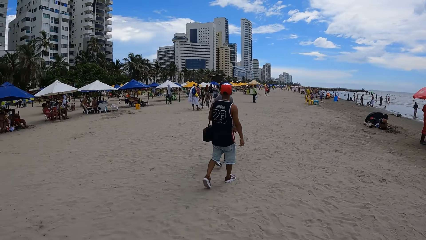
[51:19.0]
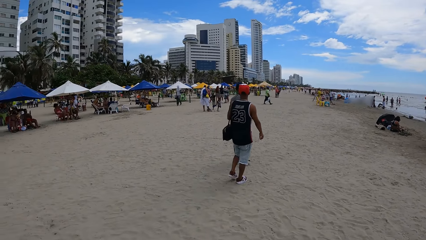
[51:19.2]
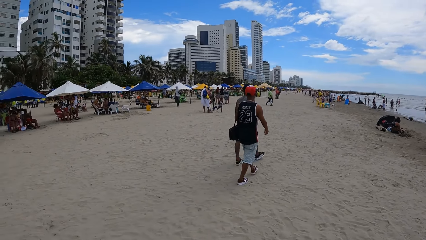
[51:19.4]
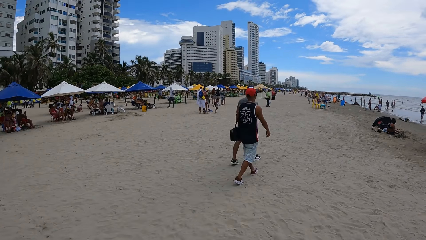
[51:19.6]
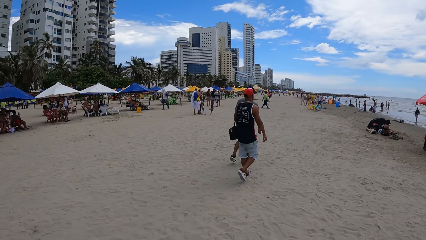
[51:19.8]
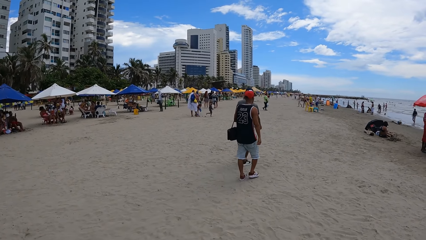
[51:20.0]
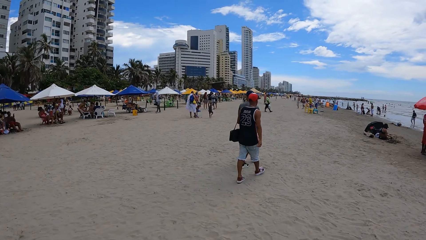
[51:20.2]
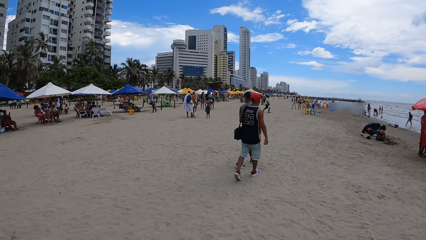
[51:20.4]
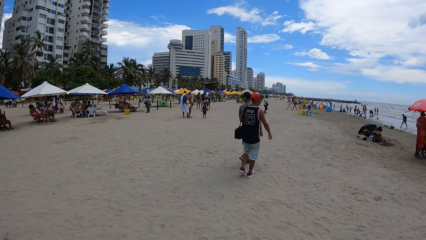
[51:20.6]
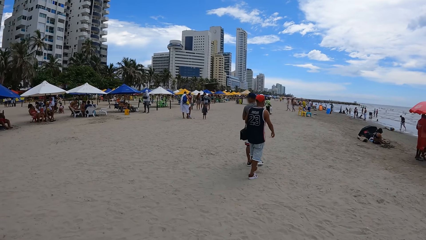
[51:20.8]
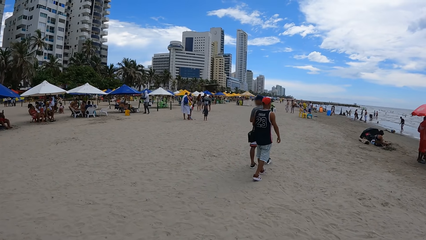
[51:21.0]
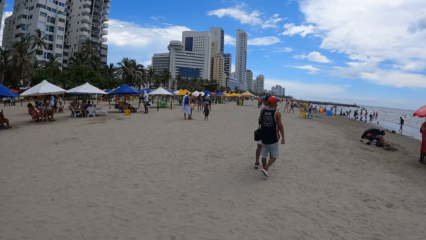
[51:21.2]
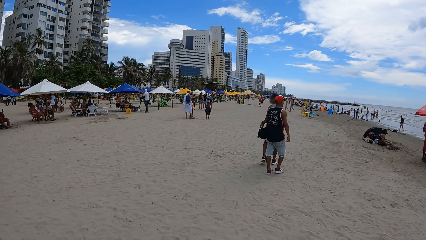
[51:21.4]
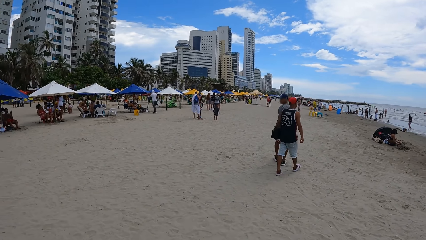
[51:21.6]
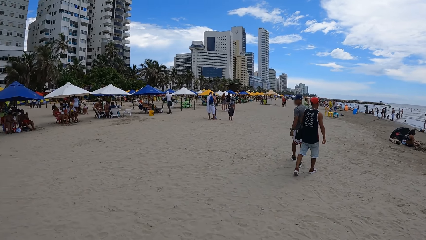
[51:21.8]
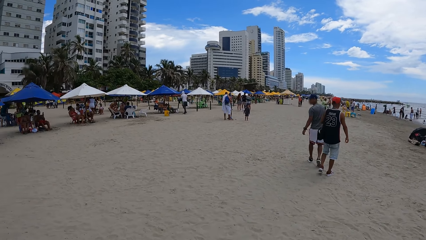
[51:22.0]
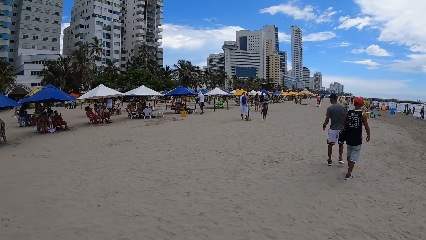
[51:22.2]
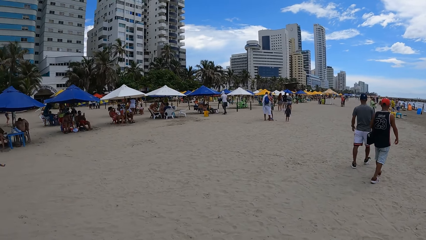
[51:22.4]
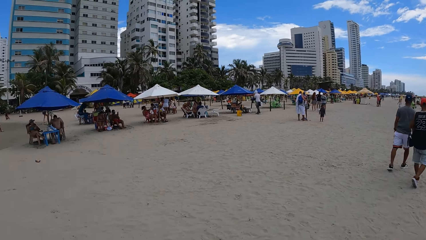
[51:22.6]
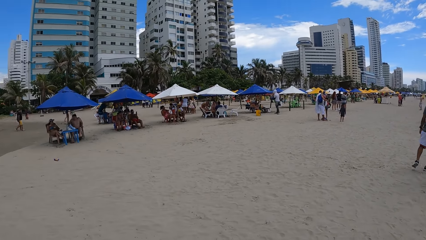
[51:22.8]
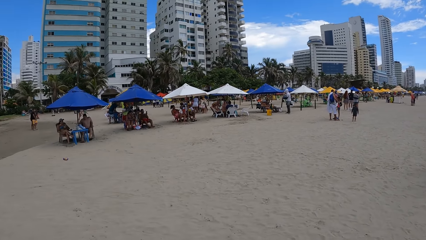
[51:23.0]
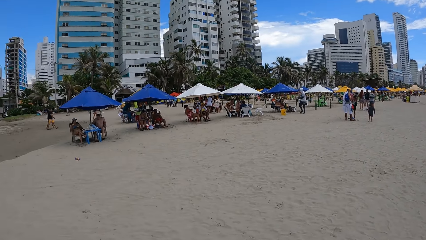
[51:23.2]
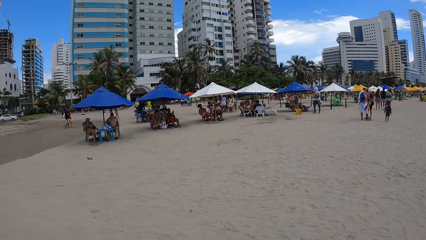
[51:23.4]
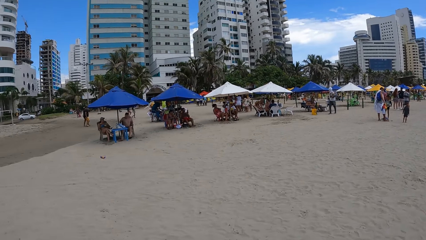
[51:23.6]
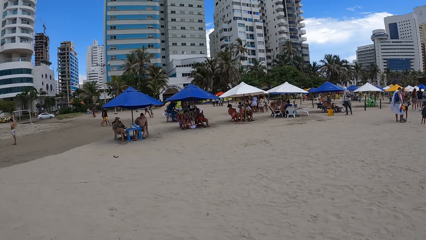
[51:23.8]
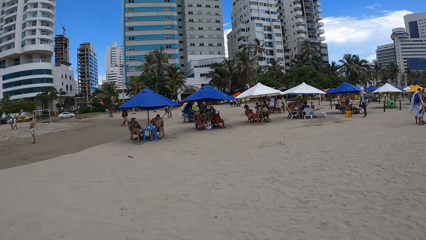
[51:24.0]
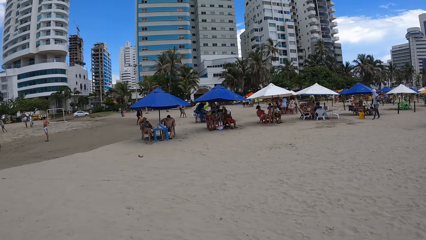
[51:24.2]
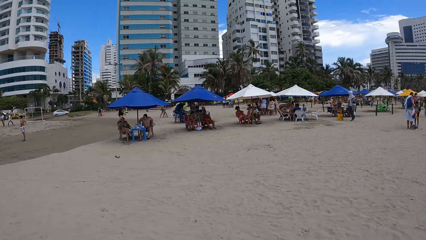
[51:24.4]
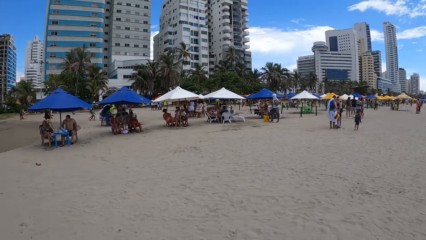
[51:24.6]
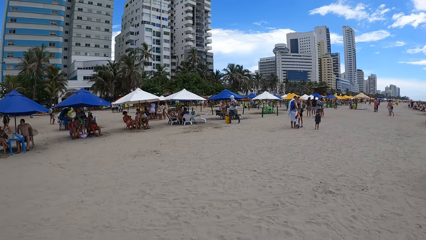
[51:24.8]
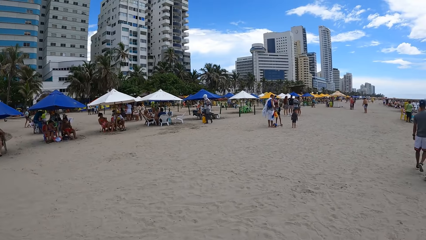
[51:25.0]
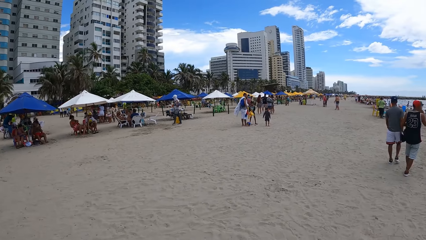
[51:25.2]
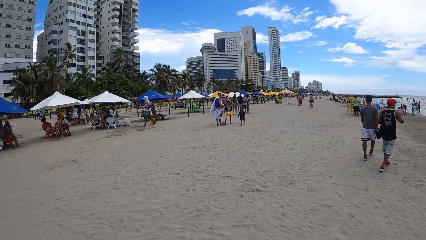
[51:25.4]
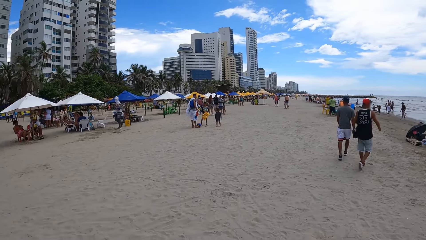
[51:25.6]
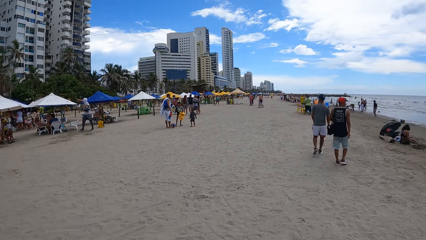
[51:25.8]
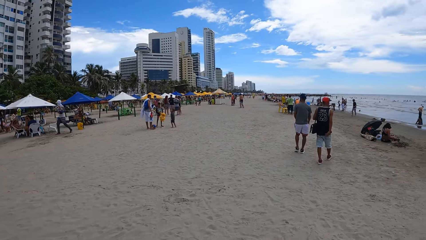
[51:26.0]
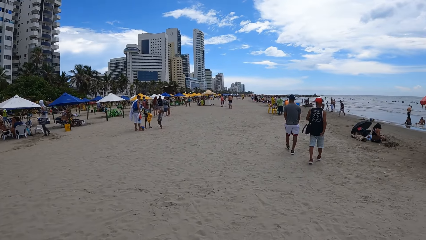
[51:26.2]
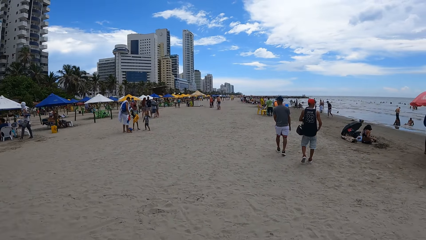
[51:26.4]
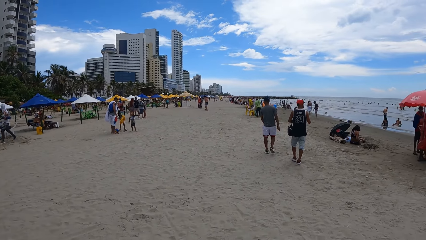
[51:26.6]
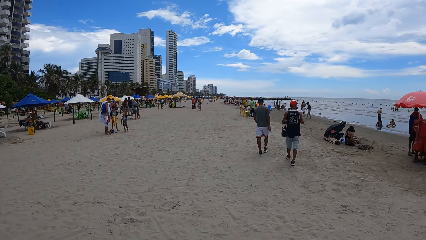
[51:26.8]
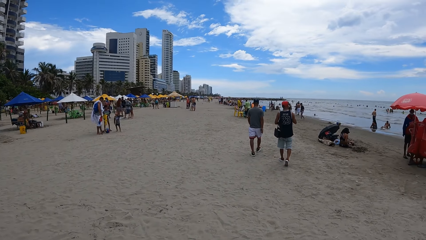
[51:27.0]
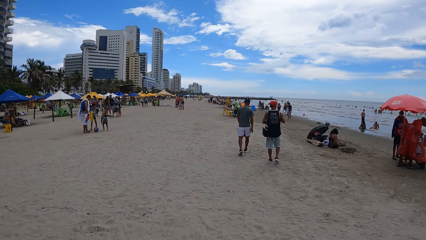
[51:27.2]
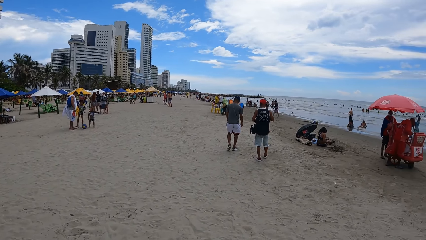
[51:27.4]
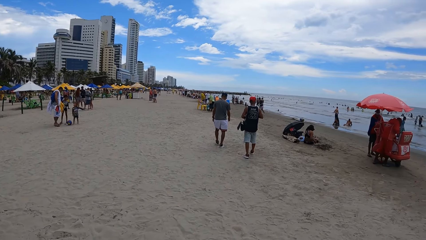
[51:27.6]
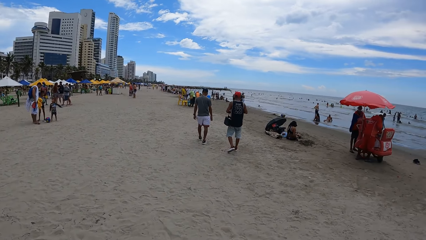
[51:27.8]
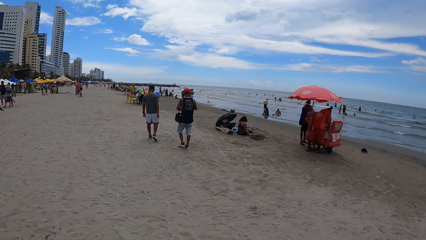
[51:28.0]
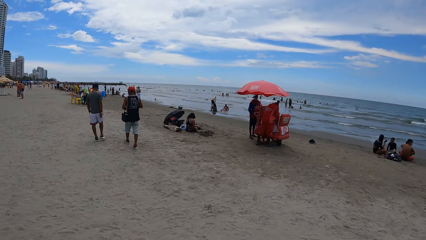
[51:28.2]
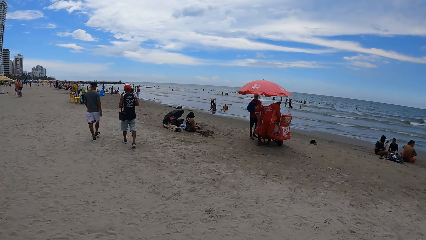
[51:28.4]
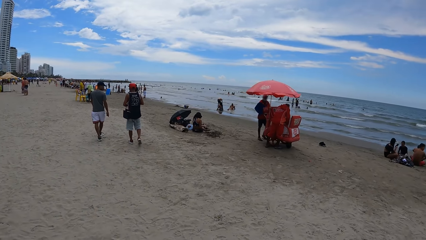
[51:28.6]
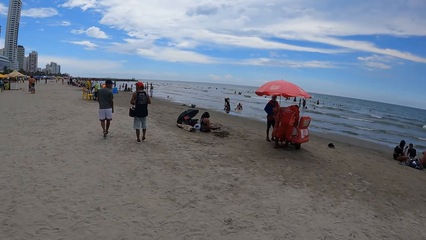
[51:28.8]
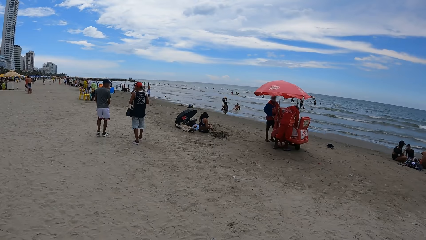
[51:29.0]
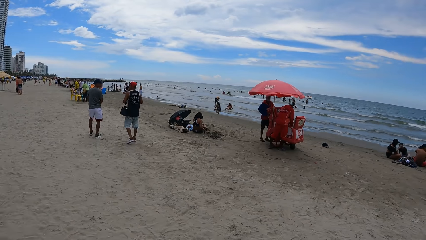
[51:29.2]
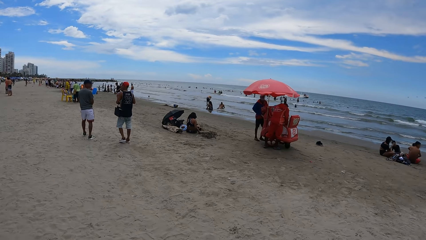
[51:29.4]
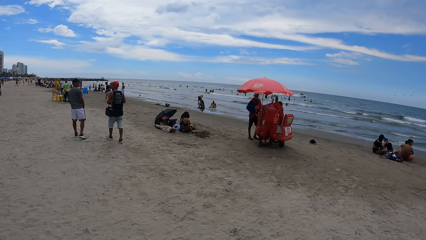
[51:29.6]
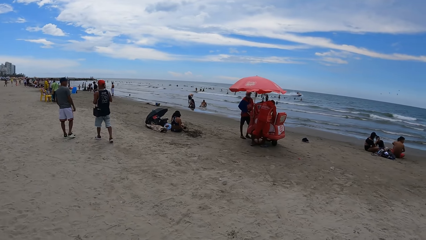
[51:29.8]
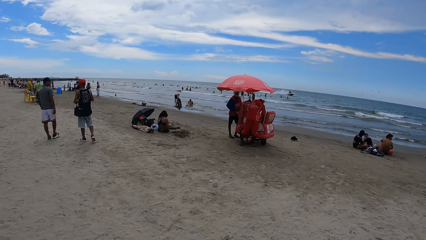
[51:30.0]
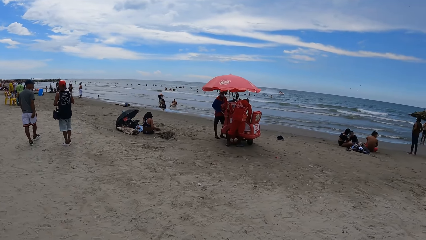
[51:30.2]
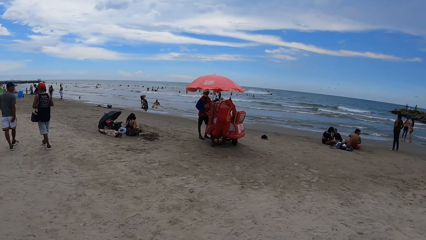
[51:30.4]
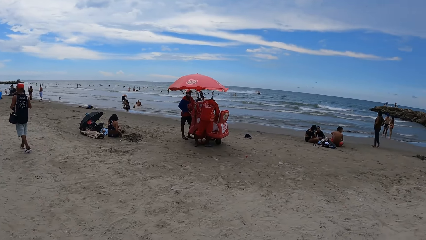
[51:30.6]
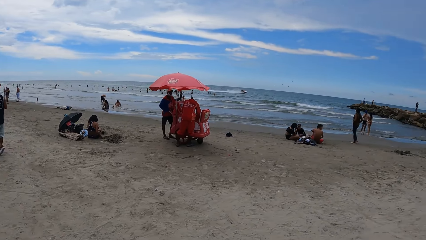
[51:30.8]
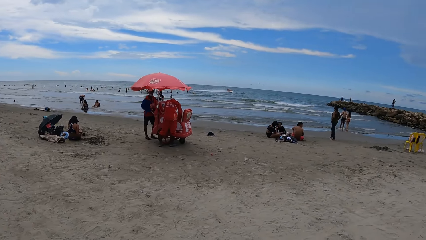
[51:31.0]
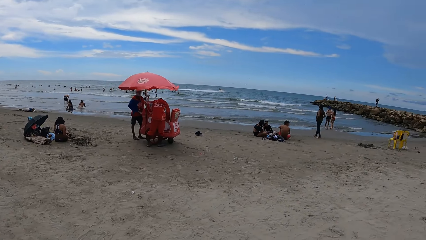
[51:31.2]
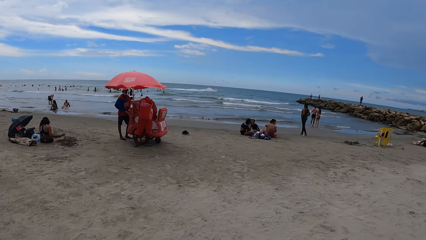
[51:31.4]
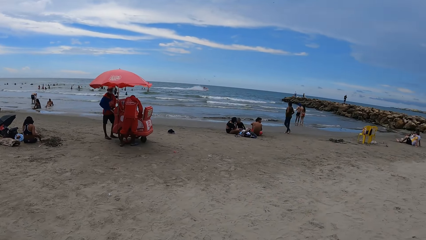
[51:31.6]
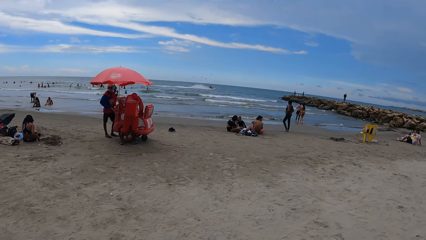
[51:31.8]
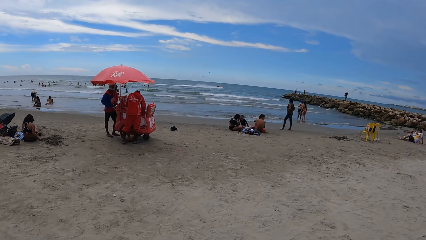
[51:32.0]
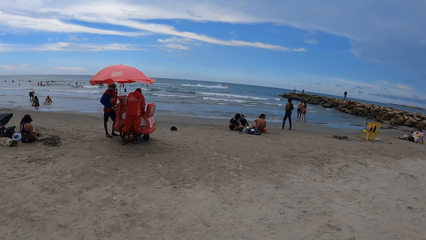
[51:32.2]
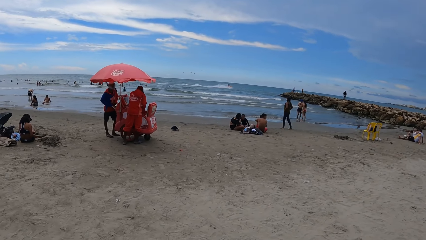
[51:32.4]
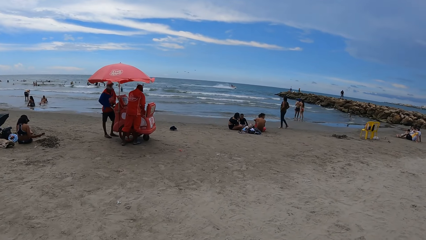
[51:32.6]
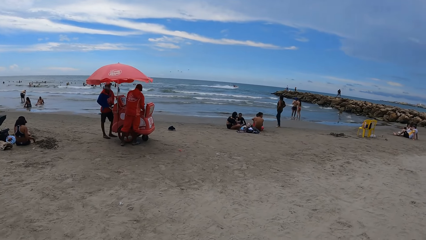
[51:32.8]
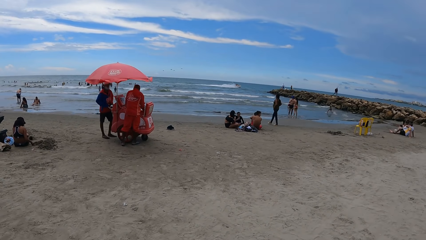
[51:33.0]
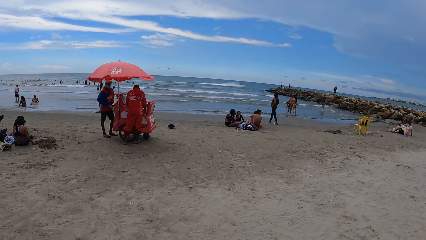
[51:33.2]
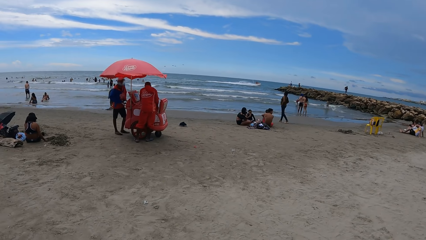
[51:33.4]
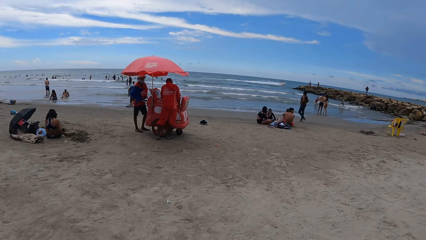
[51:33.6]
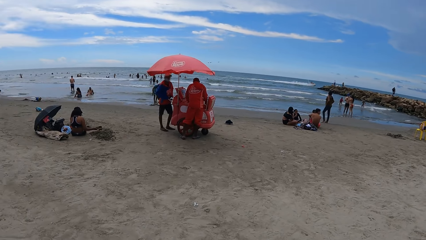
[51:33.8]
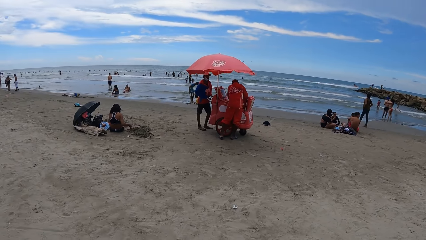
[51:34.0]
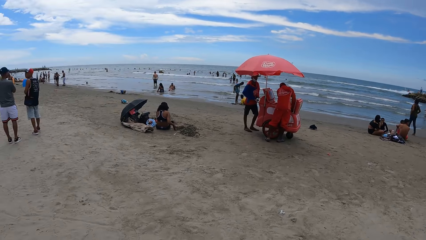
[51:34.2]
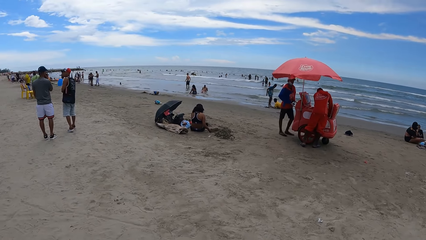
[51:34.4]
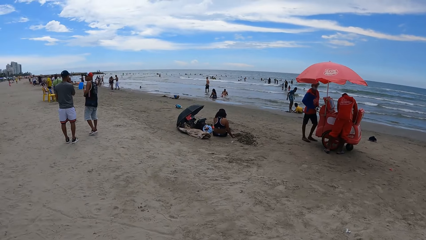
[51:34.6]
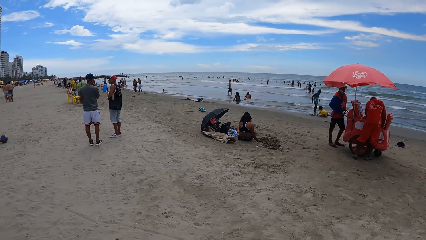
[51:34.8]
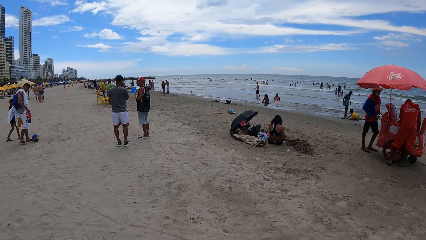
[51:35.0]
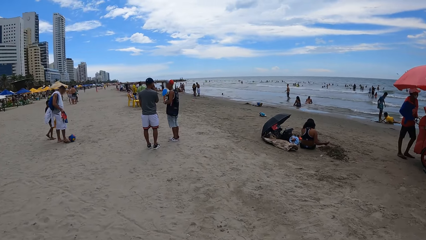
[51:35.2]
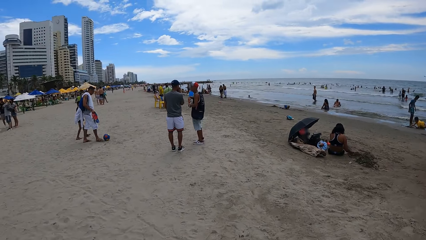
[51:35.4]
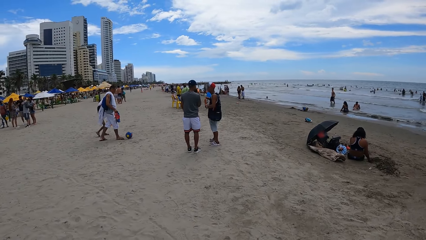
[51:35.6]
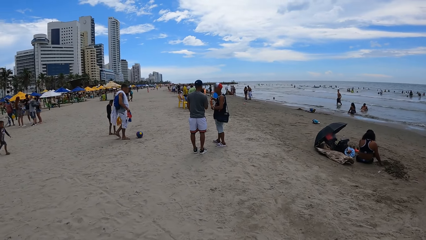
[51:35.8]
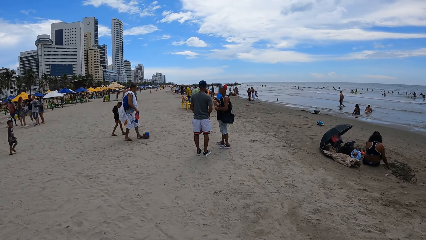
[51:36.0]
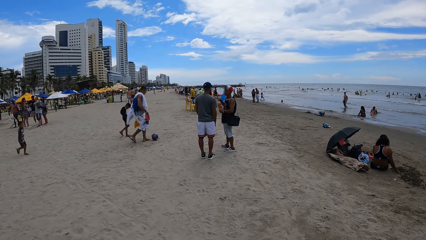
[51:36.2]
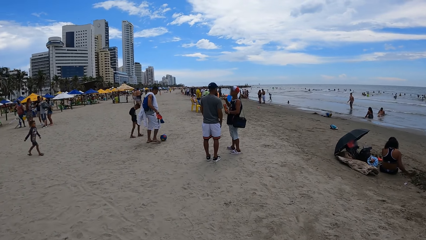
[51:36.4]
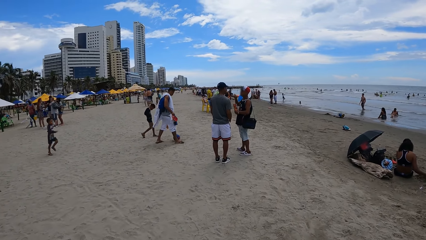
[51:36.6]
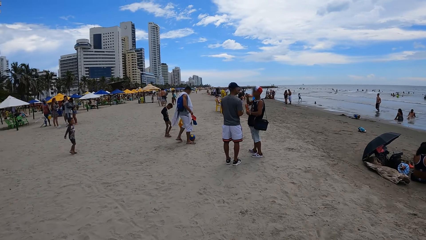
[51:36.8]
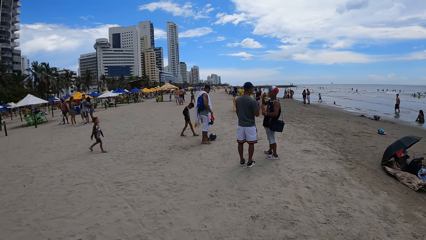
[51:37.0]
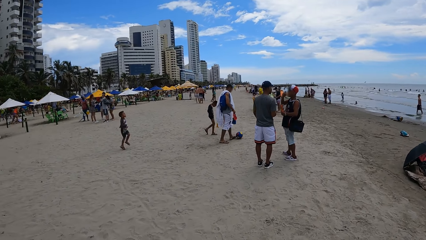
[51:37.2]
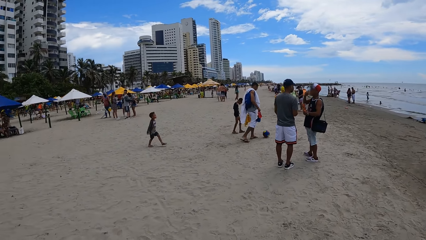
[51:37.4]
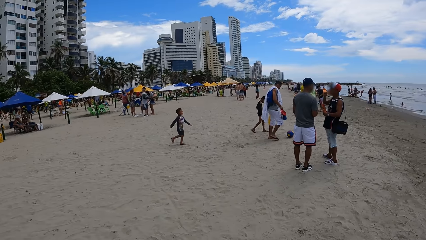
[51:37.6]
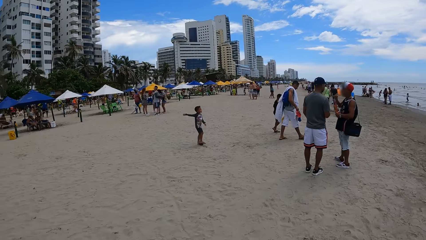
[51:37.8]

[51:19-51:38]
The camera wearer walks ahead. They look around. They walk ahead.
